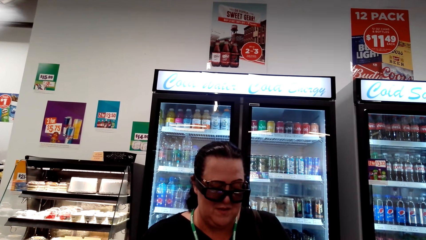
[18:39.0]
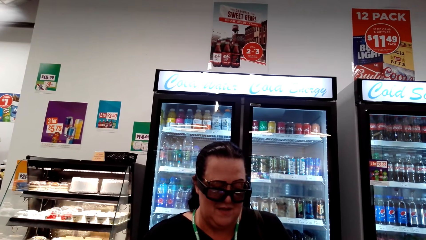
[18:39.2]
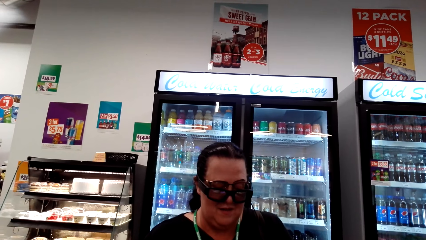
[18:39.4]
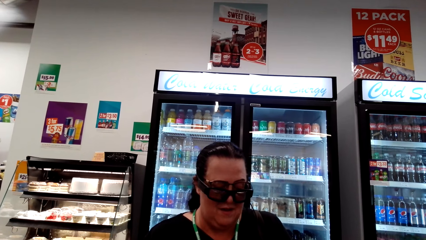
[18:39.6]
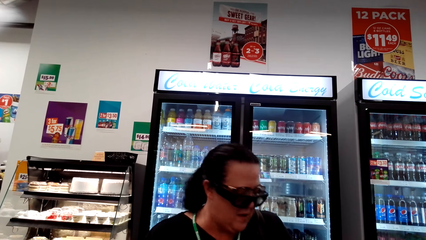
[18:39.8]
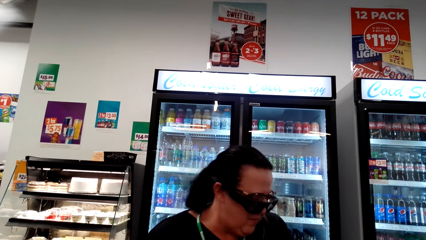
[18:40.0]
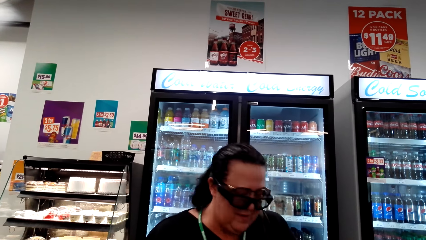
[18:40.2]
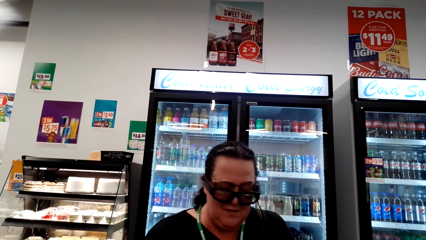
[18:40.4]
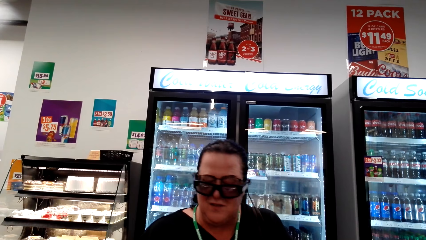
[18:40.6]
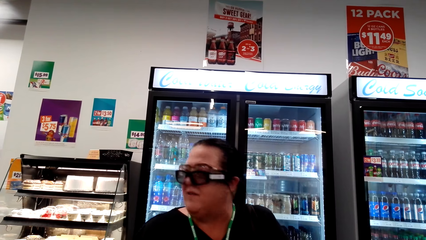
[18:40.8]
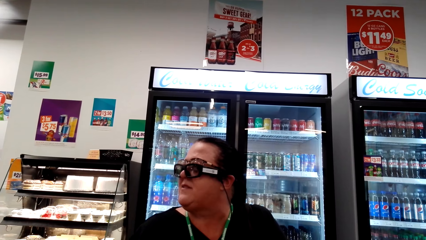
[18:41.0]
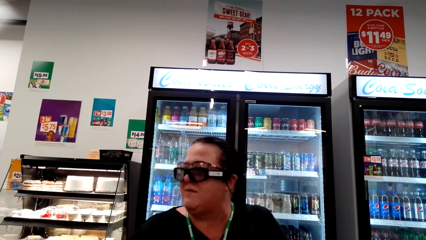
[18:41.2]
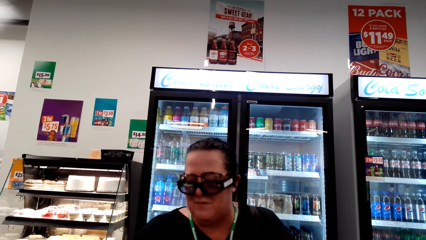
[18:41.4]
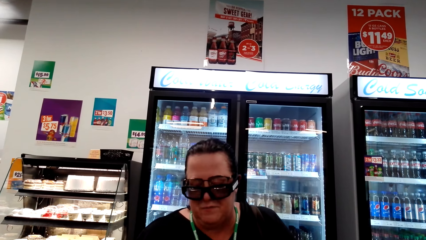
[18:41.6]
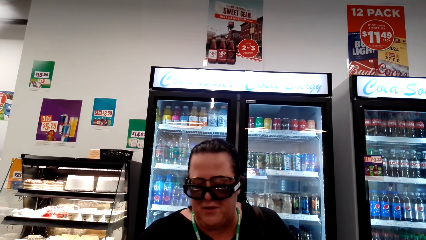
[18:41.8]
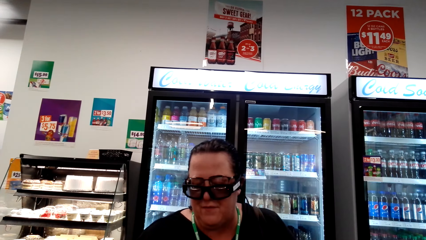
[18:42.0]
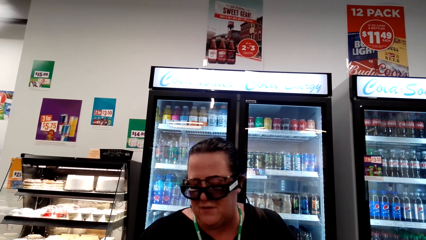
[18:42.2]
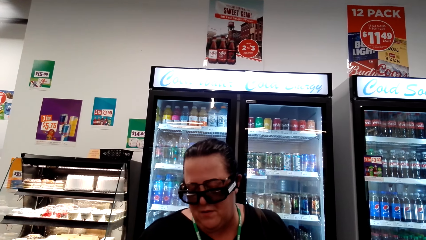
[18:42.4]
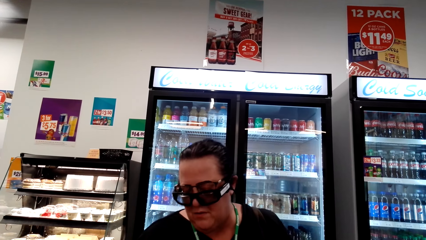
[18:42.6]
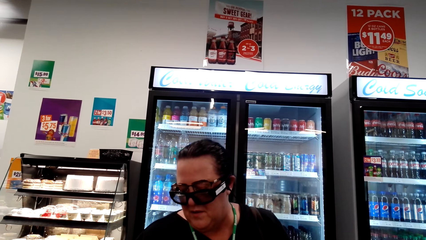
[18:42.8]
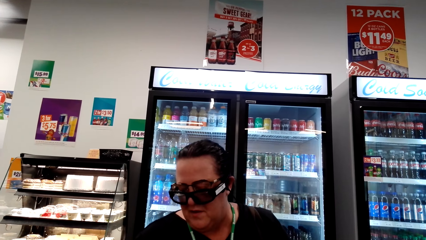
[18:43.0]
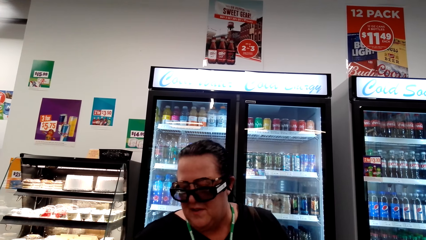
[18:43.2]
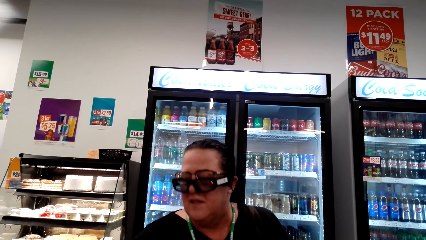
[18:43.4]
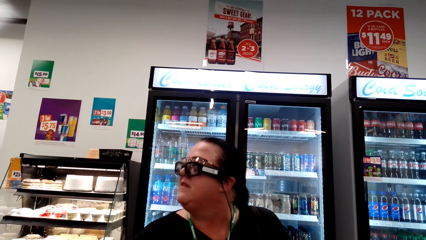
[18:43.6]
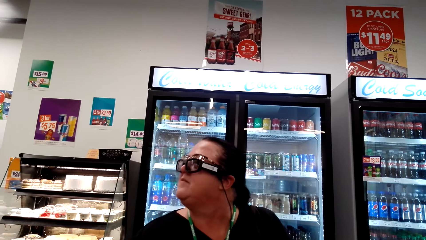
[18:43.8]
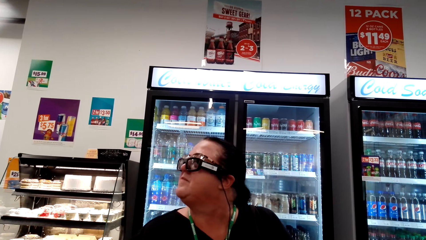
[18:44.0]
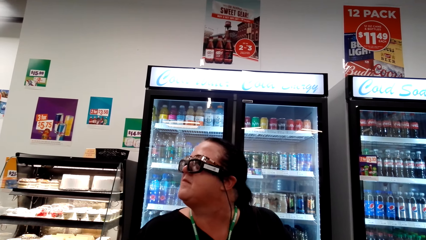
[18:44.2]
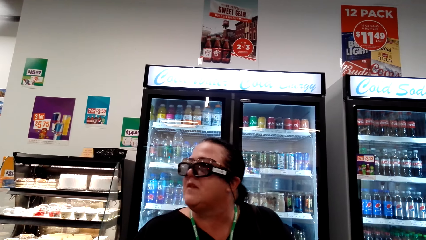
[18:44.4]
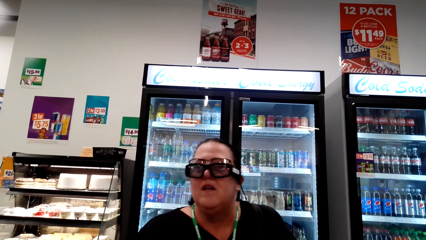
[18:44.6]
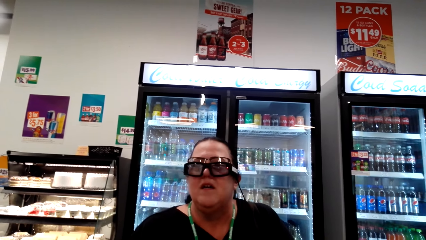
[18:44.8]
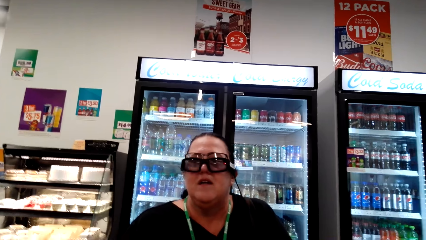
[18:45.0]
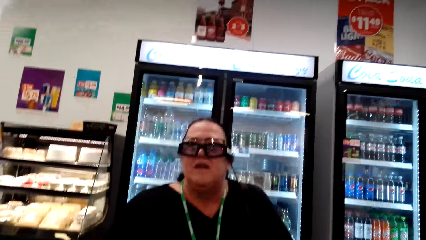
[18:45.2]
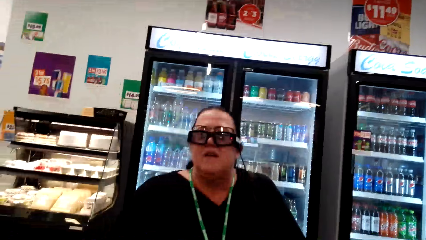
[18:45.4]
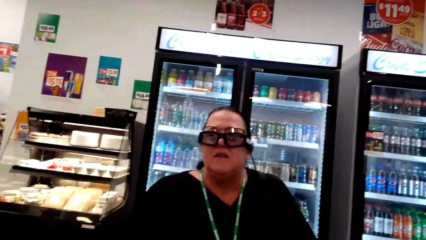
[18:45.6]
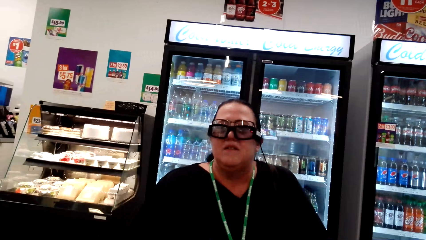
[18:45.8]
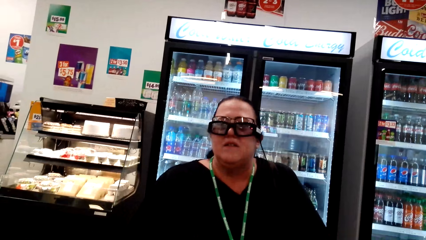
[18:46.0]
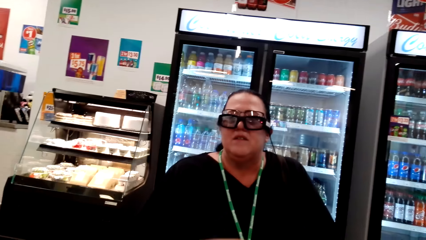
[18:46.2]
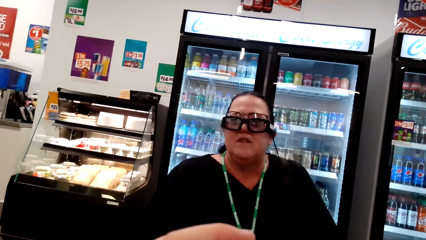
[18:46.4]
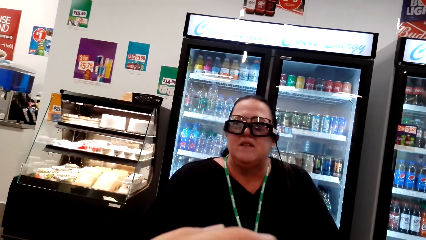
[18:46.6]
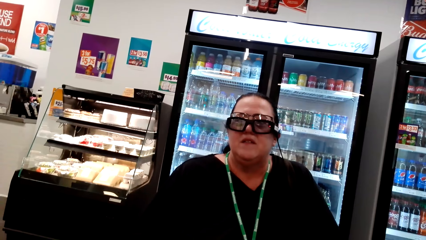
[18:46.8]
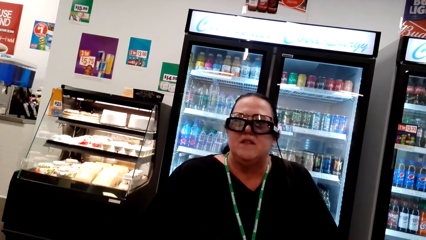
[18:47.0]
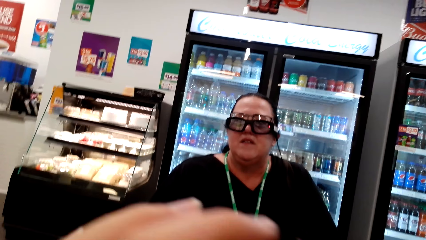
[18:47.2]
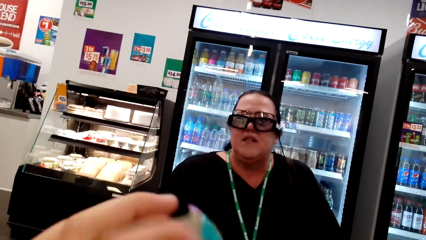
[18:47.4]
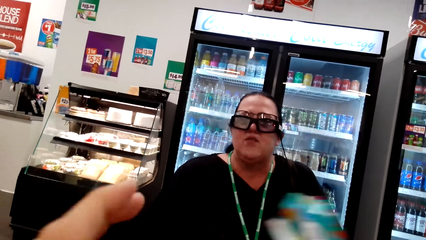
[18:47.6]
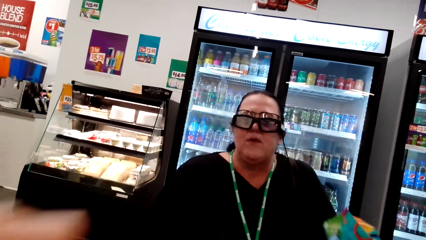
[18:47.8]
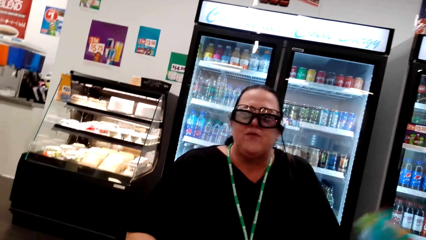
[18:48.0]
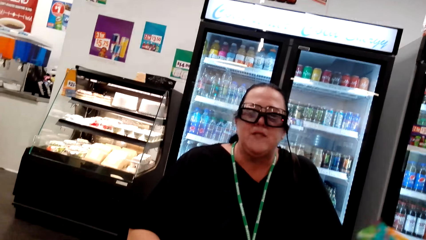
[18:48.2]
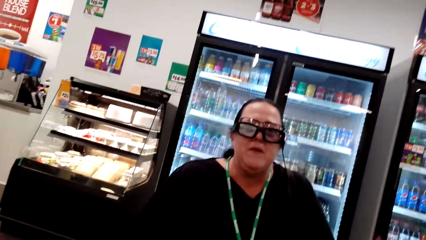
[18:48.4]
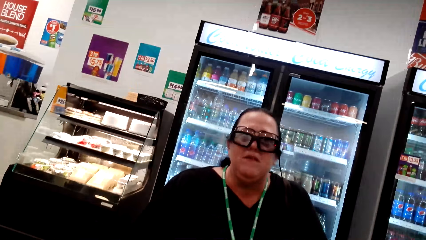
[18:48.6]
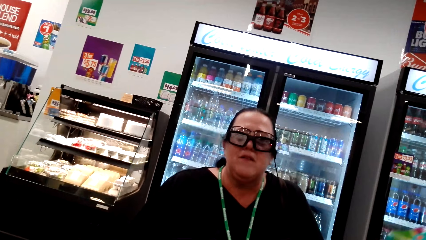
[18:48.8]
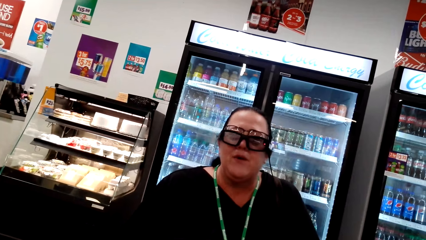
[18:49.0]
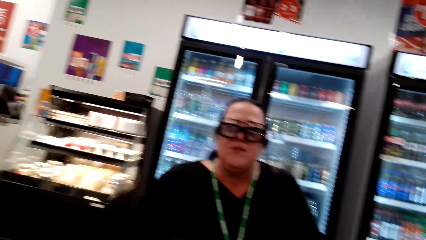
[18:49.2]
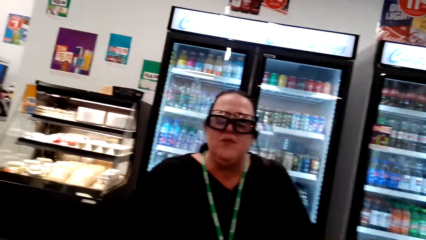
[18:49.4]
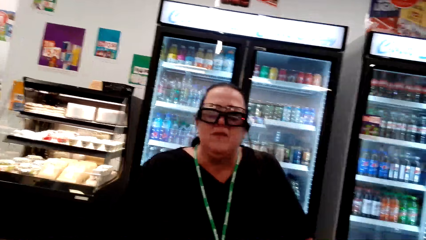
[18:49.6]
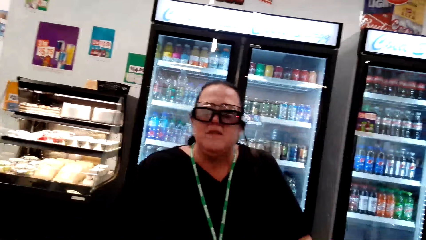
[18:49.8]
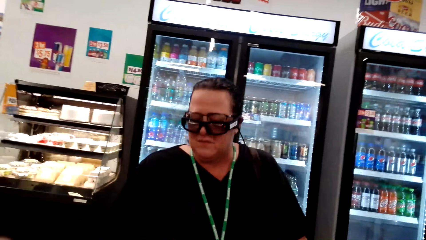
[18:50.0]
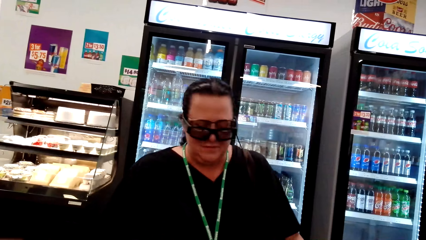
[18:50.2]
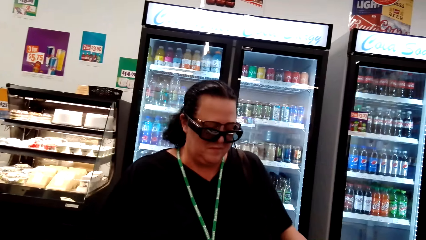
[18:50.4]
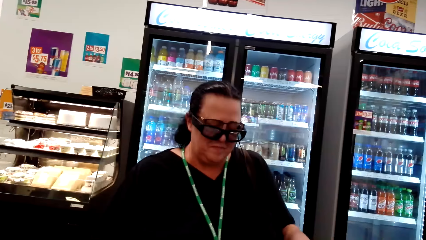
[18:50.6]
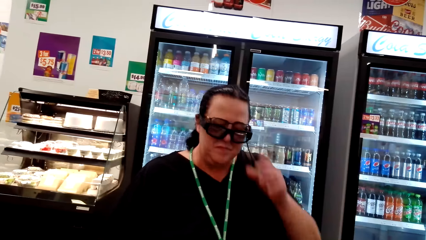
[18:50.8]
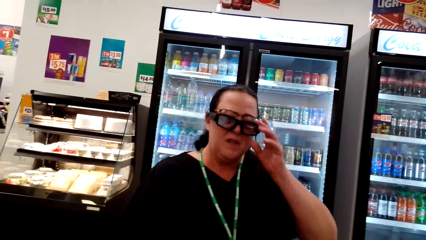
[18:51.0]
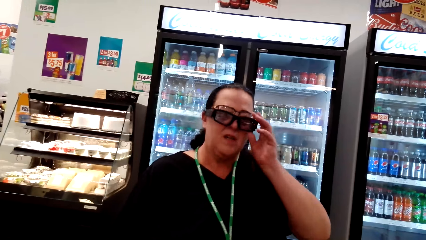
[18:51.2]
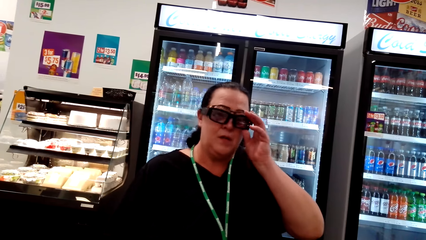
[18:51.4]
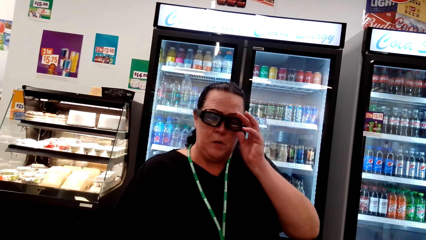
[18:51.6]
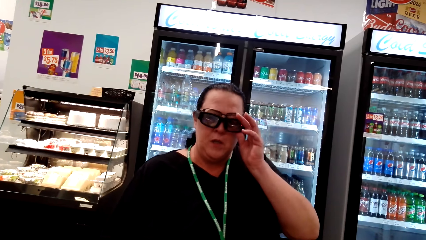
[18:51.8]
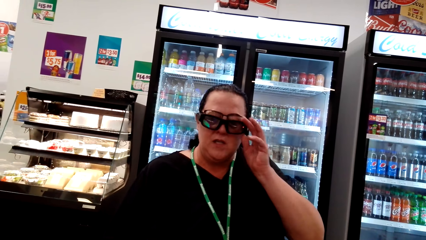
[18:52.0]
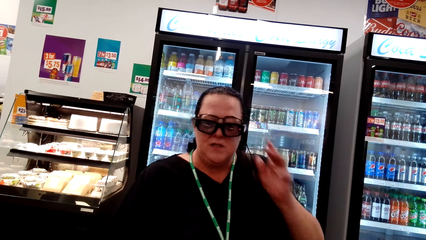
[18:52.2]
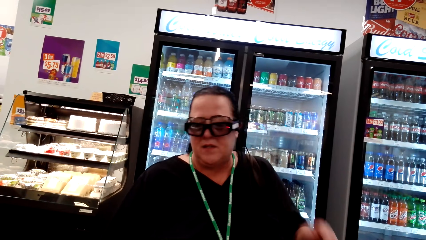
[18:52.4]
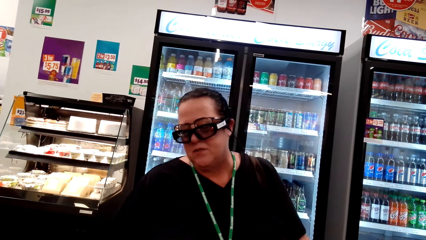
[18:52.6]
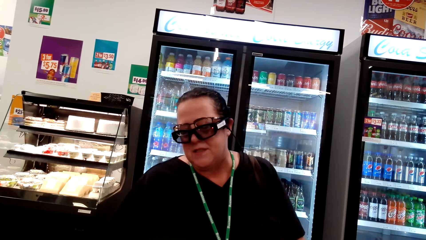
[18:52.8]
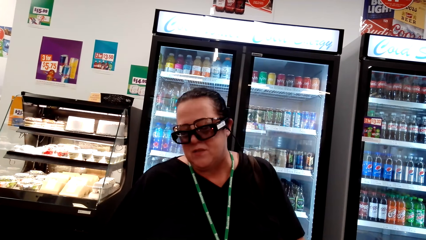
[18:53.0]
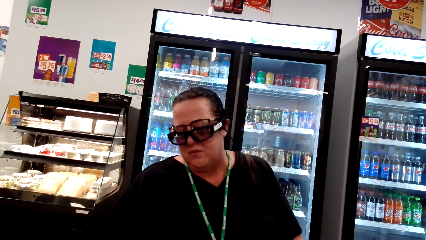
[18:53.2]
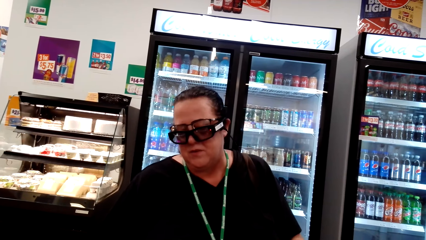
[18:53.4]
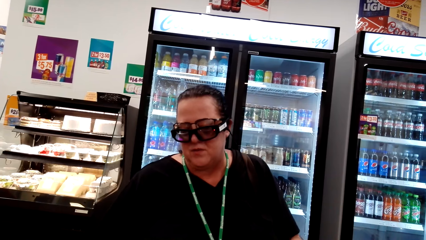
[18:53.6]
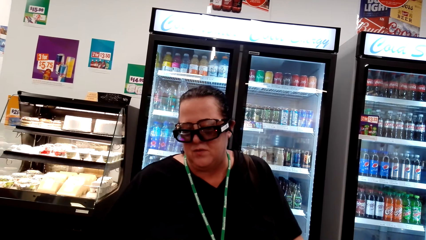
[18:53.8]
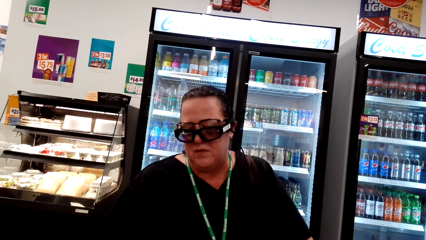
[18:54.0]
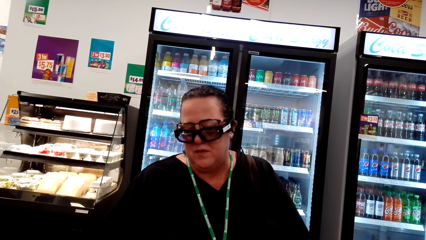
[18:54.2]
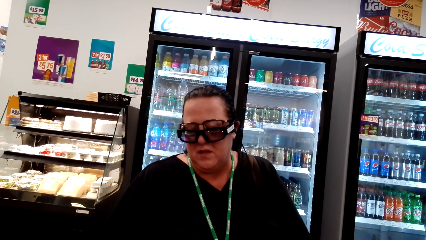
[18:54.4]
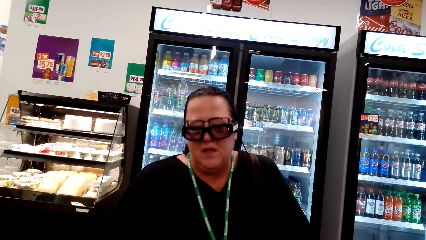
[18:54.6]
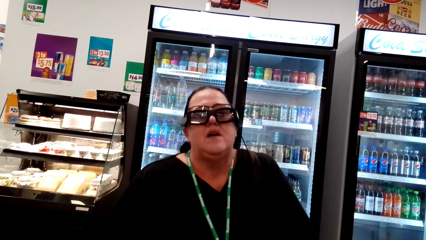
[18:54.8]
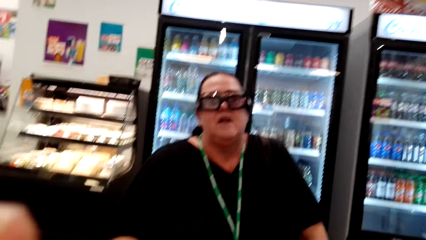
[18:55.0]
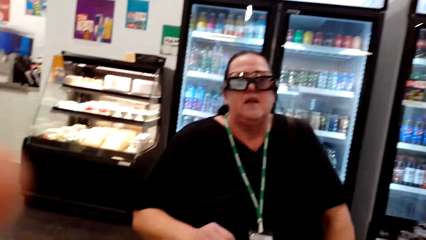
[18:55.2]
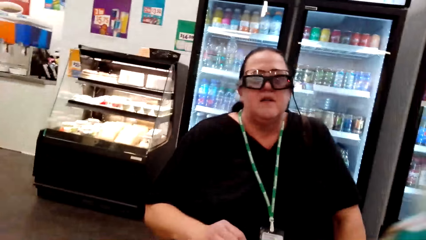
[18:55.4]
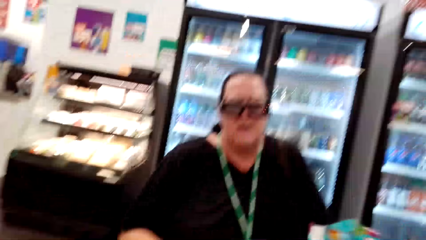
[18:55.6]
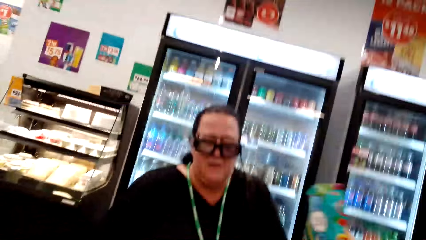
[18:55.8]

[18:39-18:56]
A woman looks aside. The woman converses with the camera wearer. The woman converses with the camera wearer again. The woman looks on the front. The camera wearer converses with the woman. They lift something. The woman converses with the camera wearer. The camera wearer converses with the woman. The woman adjusts her glass and drops her hand off. The woman converses with the camera wearer. The woman lifts her head up.
